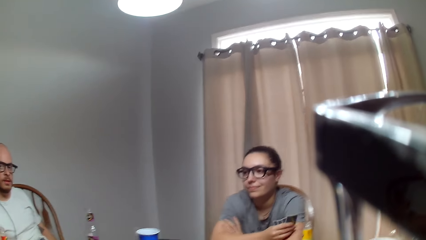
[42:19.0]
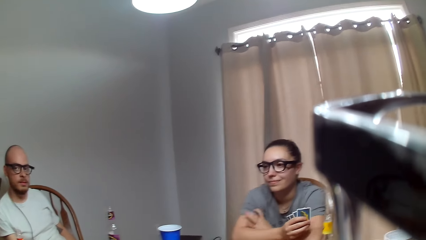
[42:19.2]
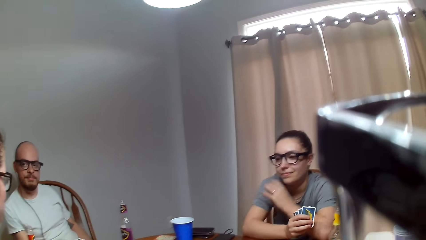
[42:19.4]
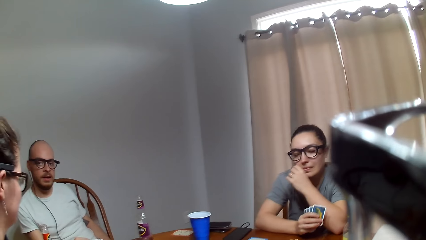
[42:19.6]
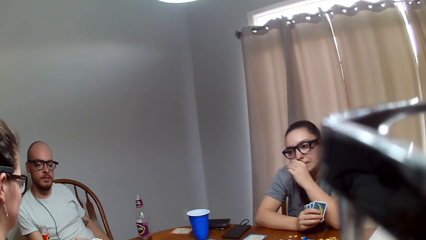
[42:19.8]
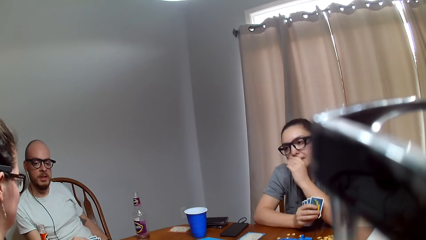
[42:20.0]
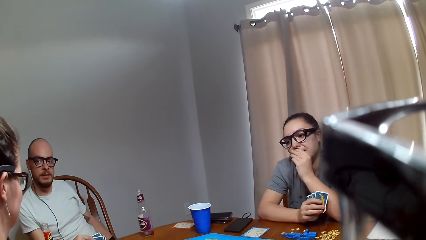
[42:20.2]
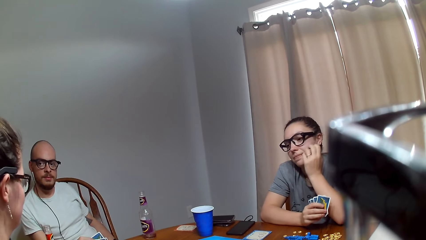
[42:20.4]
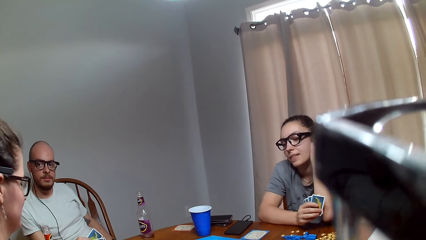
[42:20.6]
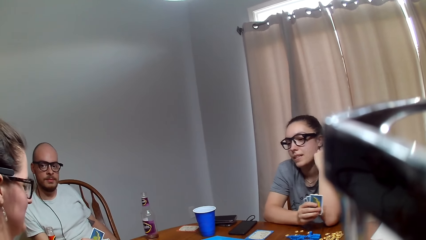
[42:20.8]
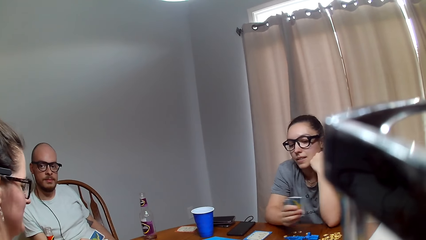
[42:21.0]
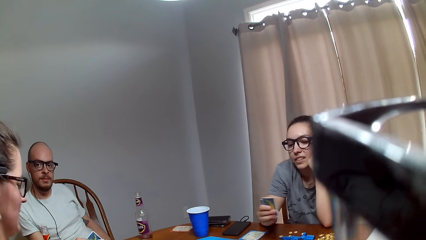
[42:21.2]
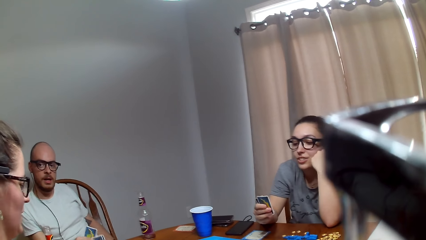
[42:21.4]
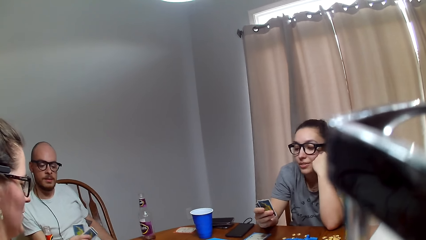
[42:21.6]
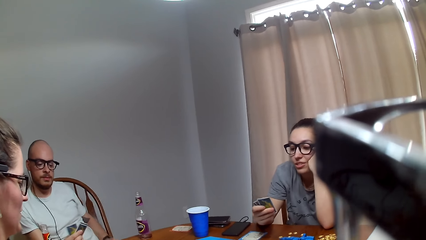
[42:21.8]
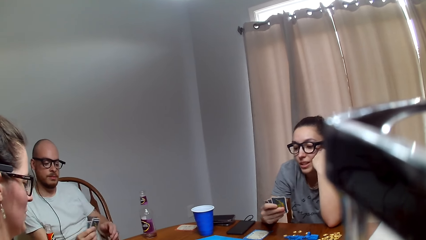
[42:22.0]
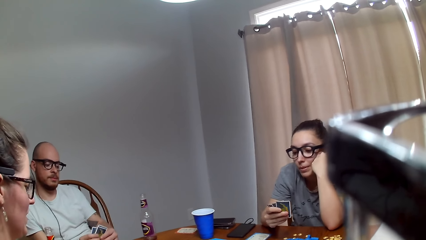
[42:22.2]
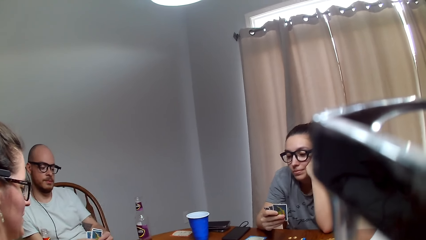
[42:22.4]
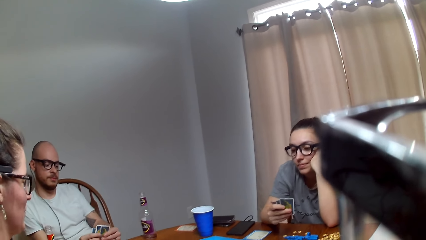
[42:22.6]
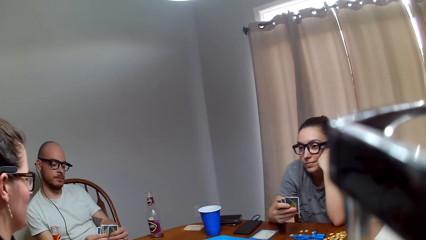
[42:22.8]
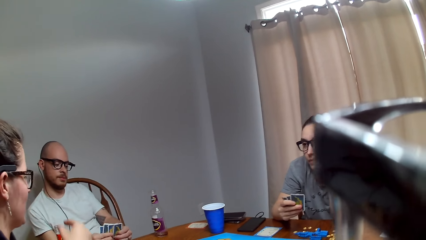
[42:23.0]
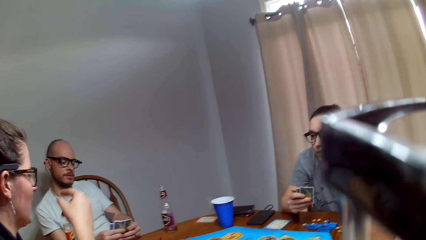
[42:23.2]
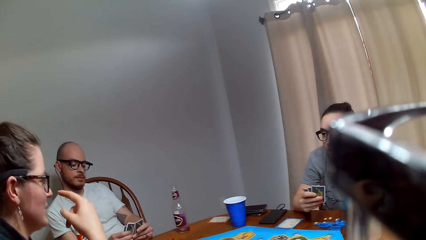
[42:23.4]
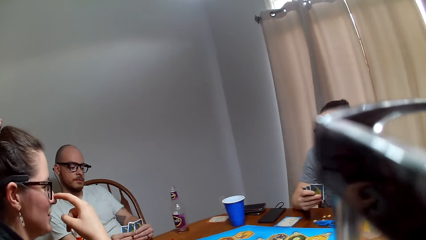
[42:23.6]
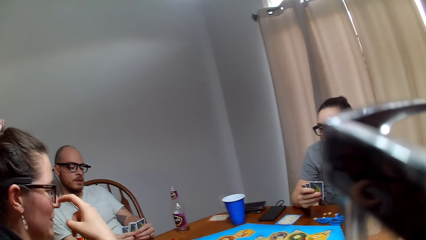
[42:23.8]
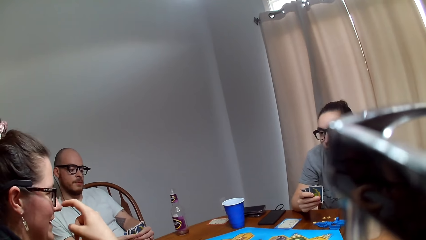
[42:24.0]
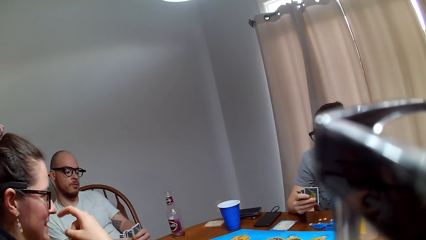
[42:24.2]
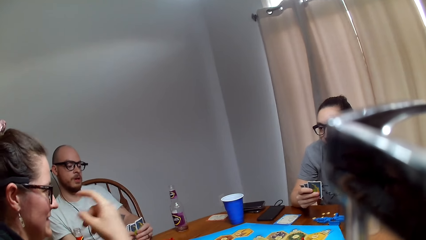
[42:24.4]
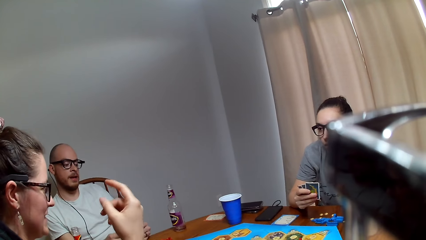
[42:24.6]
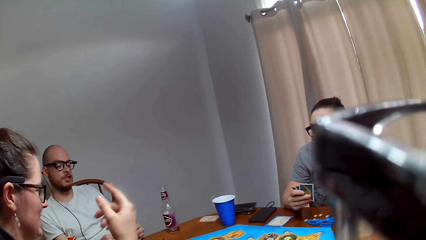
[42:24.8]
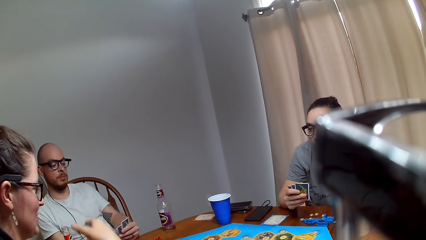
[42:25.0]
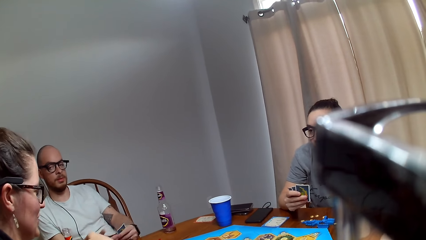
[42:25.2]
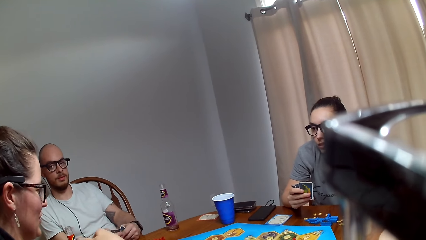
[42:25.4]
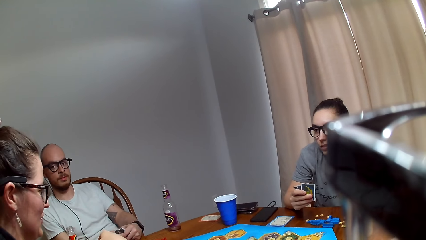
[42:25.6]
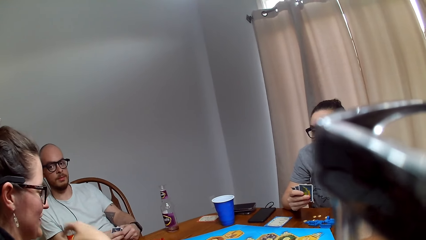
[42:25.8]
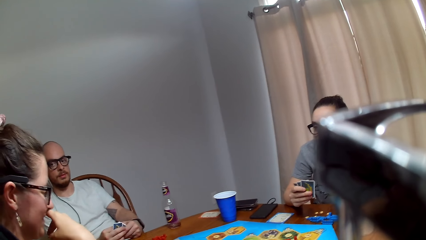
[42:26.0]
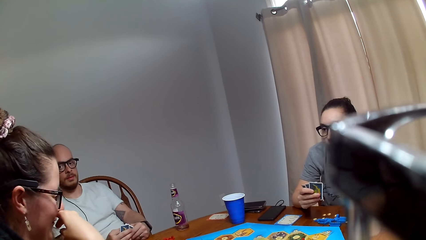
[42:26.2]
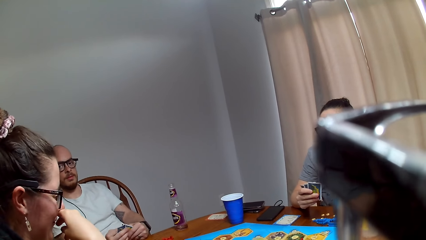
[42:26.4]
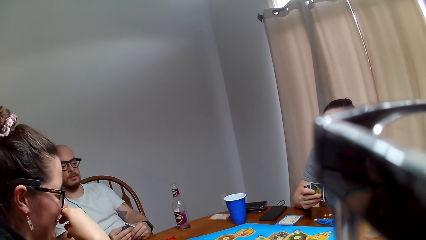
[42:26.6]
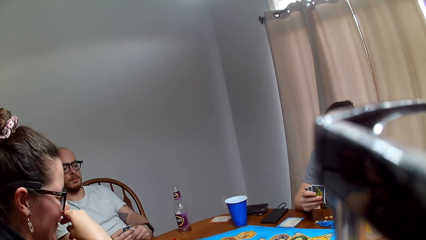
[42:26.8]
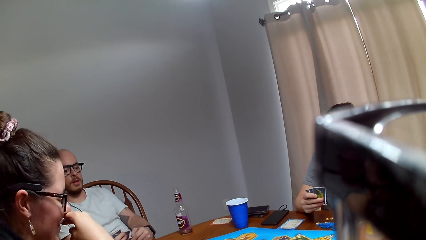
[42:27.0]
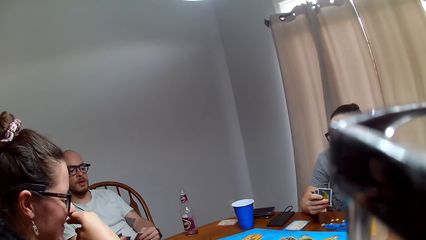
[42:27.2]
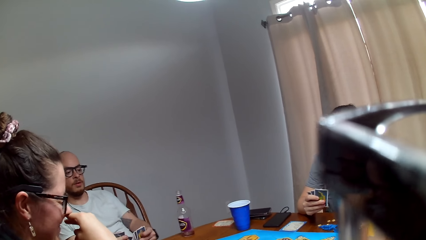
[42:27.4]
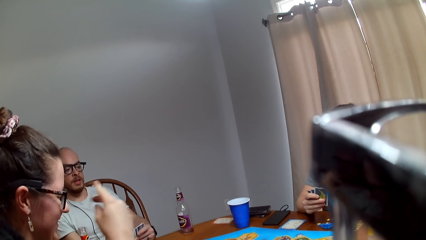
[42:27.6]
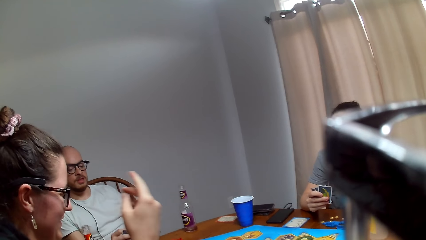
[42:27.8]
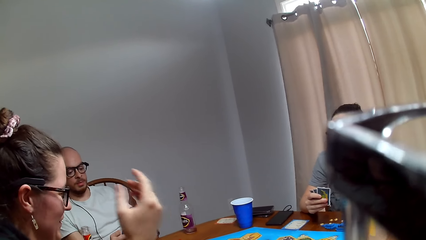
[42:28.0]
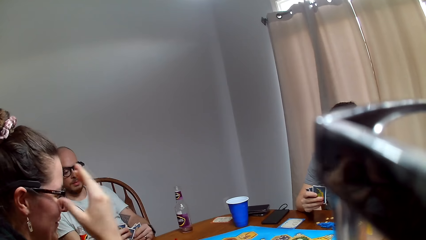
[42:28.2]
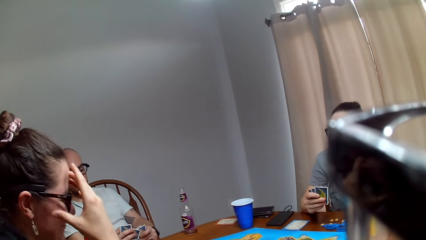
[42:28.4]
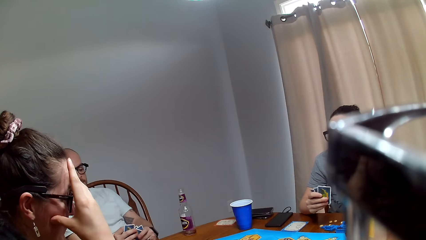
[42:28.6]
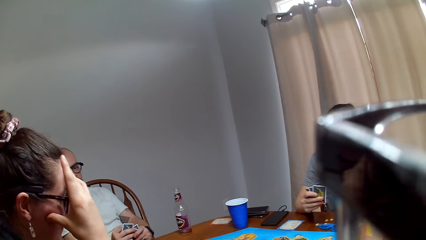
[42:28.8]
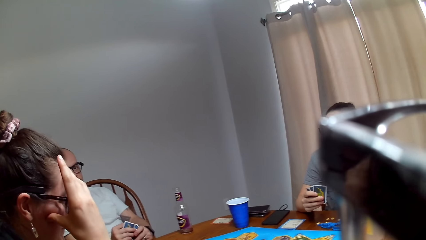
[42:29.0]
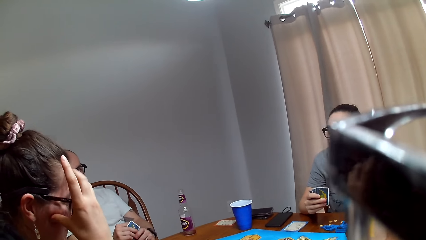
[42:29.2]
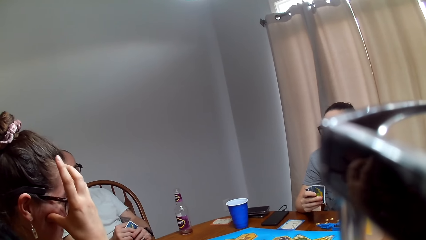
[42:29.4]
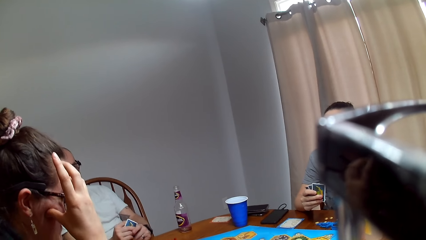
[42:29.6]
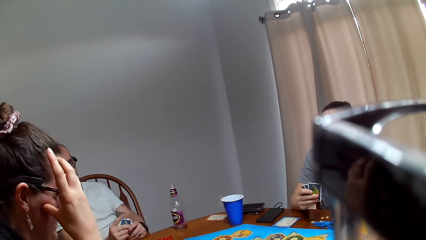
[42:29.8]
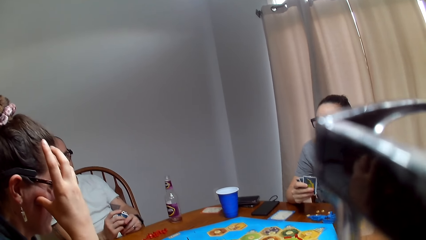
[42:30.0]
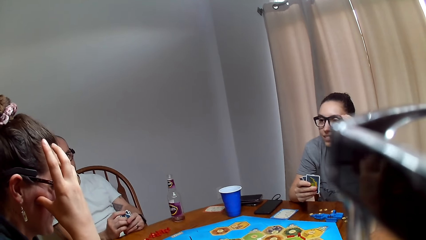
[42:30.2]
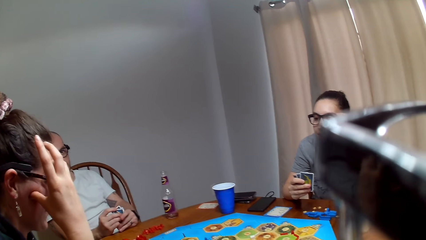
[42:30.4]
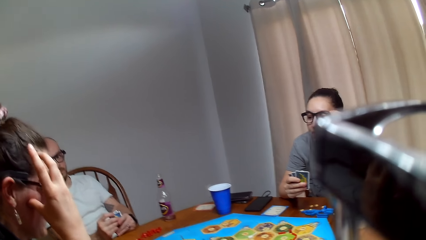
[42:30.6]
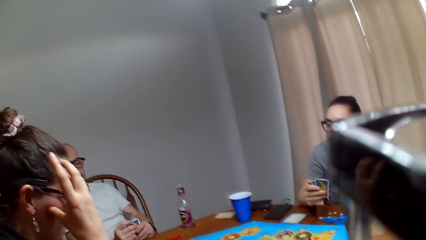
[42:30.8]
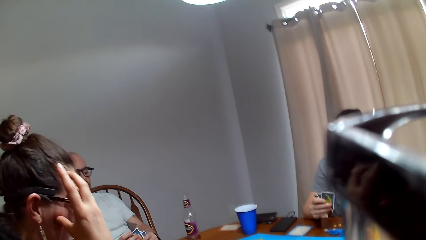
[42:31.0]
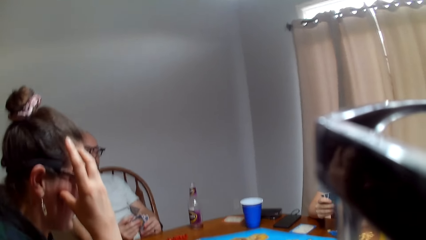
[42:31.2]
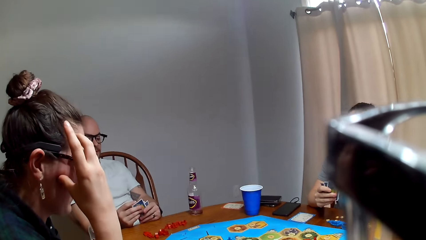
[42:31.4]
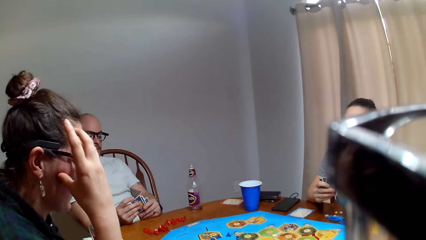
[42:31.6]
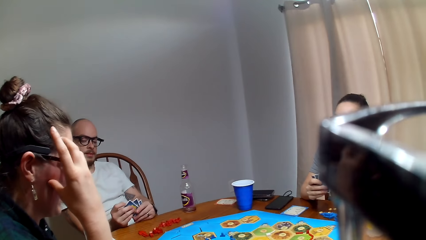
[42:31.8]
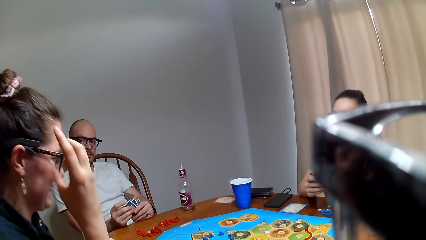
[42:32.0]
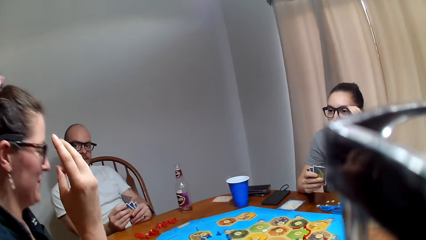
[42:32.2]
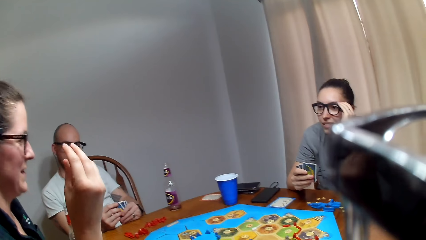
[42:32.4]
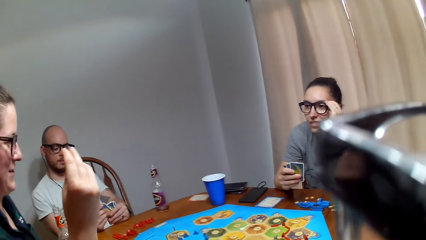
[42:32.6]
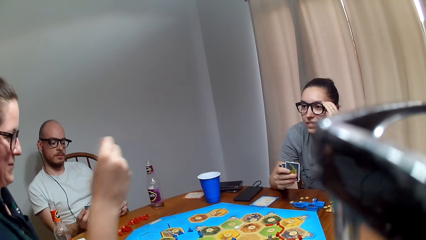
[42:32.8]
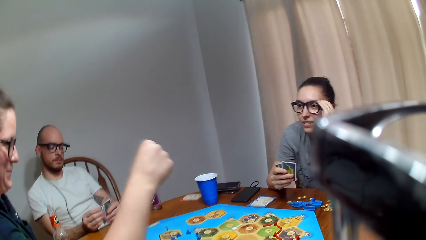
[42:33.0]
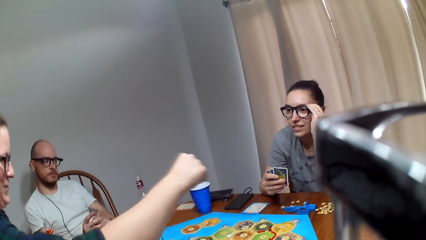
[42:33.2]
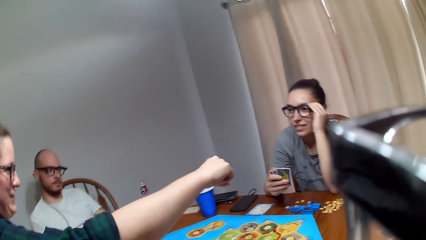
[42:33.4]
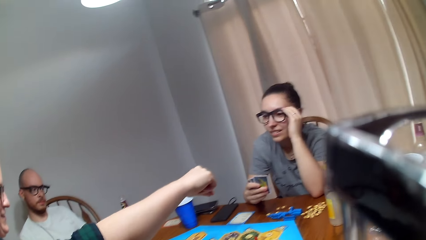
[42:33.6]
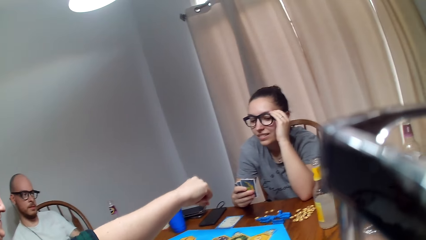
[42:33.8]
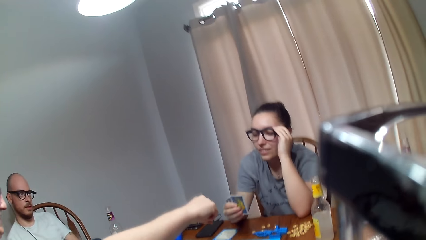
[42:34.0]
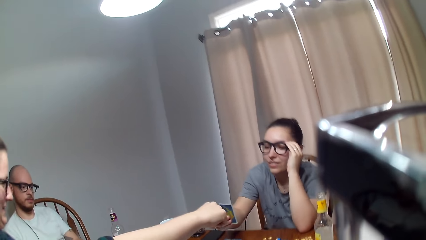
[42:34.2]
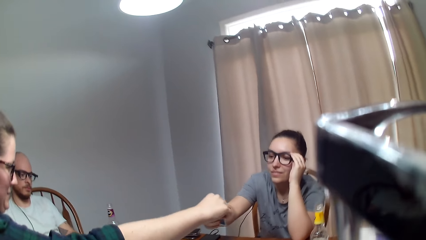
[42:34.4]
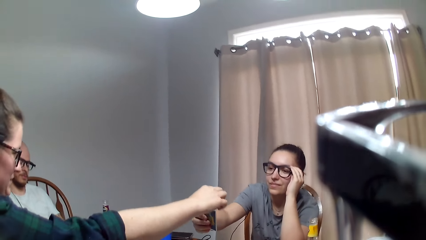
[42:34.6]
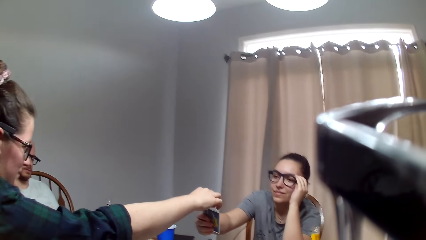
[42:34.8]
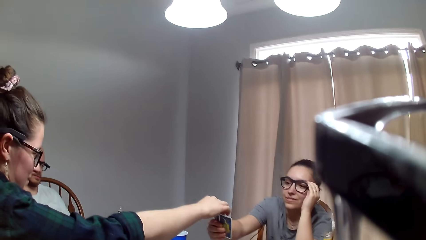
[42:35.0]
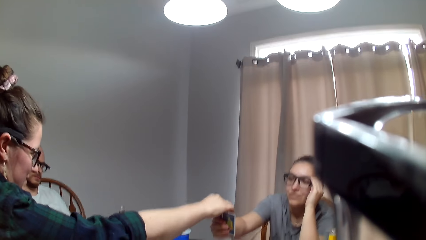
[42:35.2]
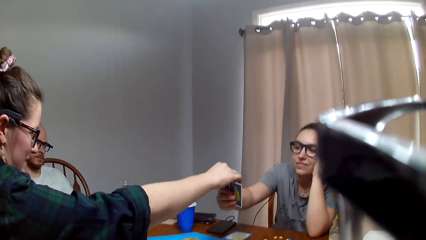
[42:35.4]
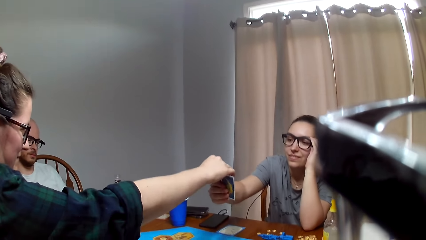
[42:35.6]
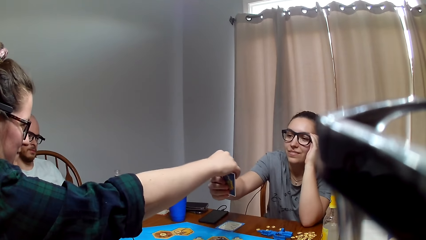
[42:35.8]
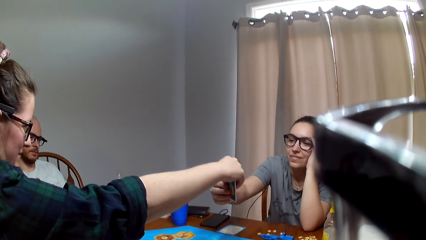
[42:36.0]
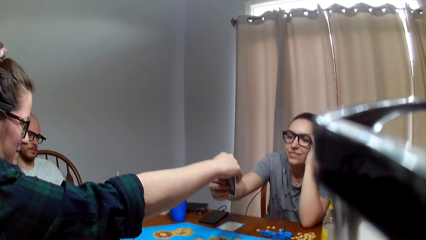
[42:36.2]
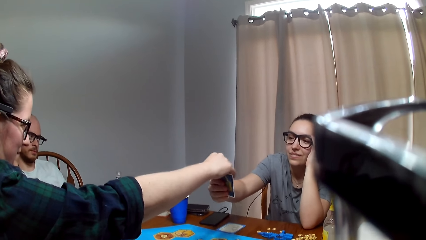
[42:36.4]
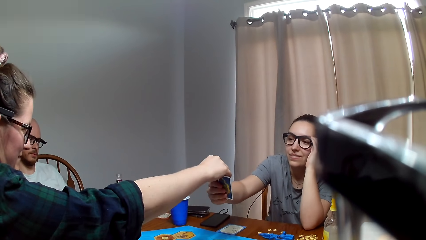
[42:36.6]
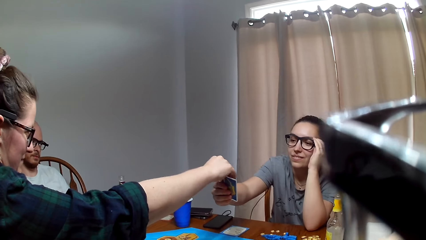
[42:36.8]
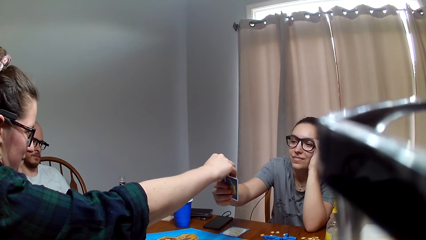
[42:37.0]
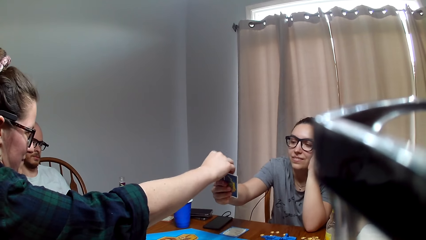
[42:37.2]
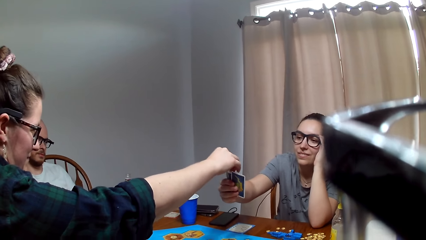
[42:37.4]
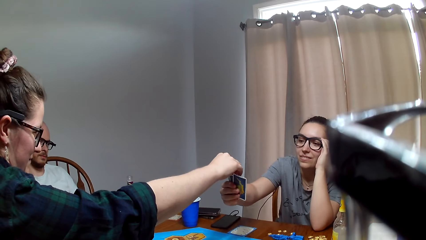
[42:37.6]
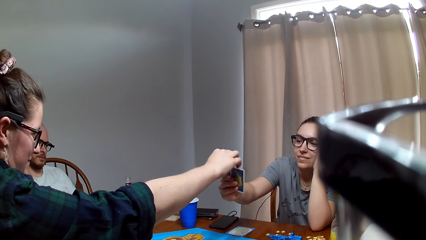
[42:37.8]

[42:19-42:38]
A man shuffles the cards. A lady touches the nose. The lady touches the head. A person takes the card from another person.
